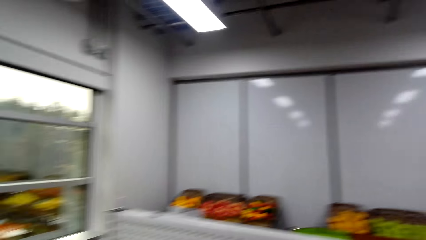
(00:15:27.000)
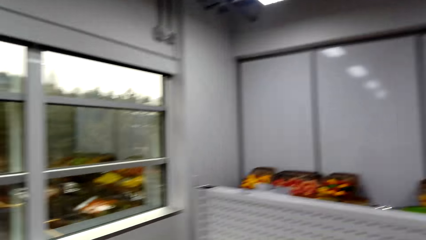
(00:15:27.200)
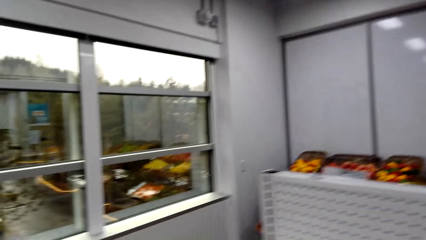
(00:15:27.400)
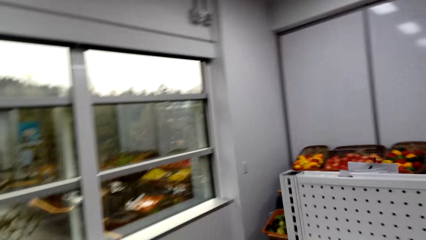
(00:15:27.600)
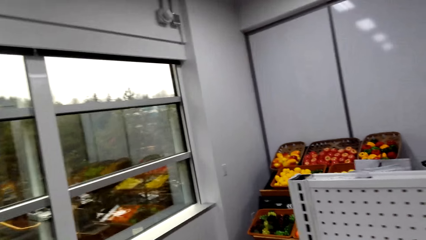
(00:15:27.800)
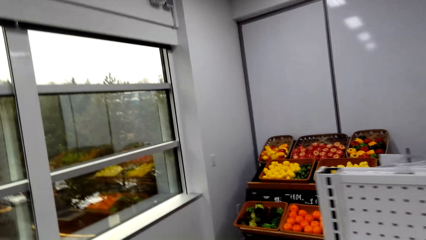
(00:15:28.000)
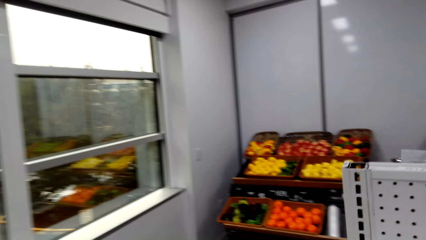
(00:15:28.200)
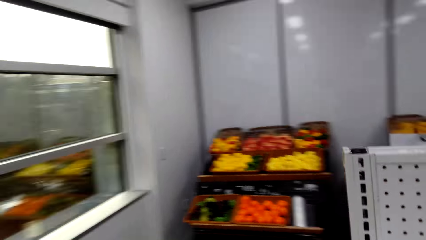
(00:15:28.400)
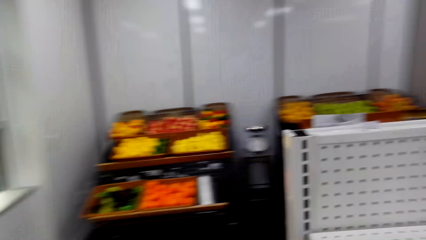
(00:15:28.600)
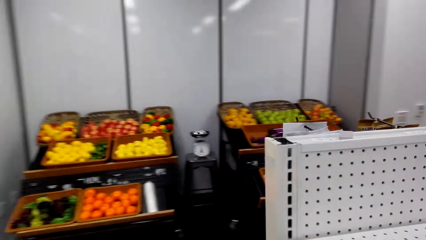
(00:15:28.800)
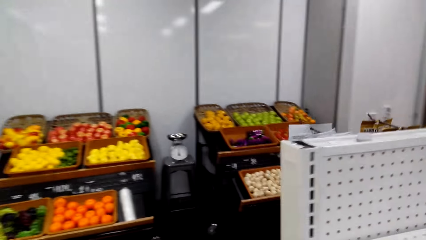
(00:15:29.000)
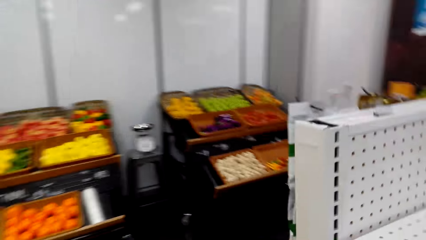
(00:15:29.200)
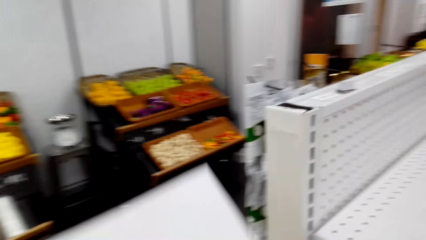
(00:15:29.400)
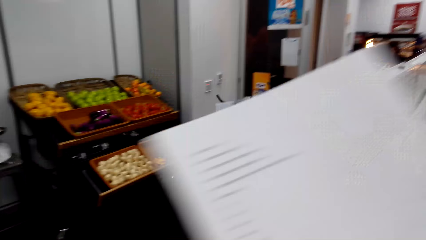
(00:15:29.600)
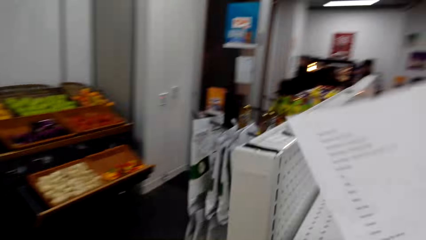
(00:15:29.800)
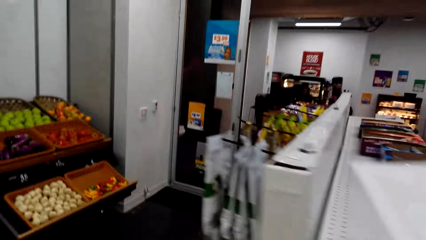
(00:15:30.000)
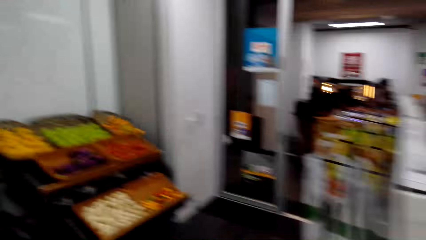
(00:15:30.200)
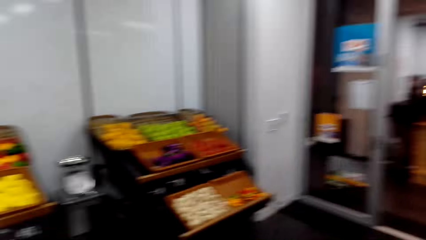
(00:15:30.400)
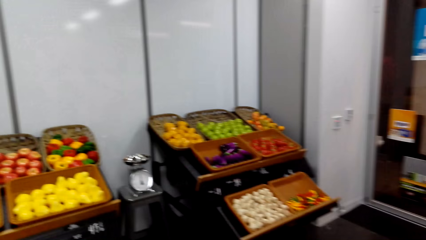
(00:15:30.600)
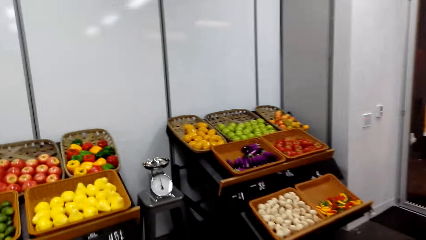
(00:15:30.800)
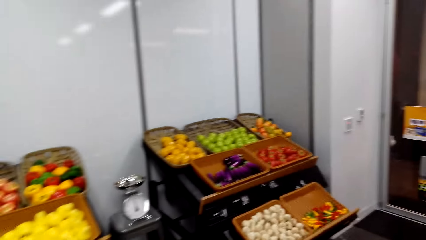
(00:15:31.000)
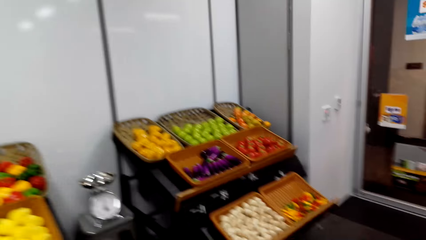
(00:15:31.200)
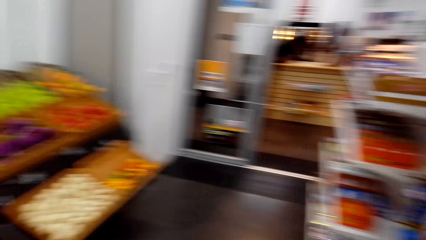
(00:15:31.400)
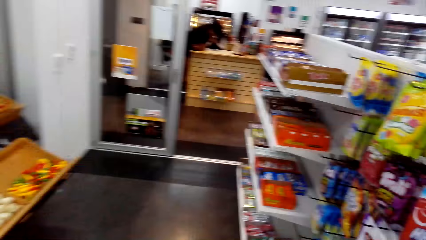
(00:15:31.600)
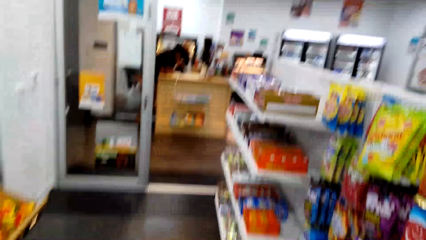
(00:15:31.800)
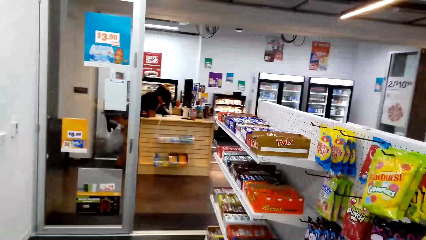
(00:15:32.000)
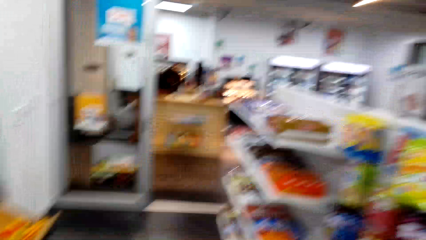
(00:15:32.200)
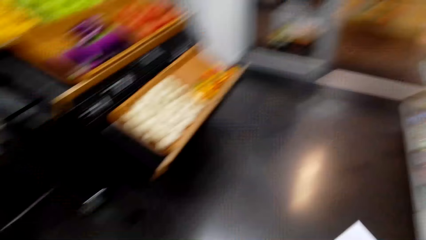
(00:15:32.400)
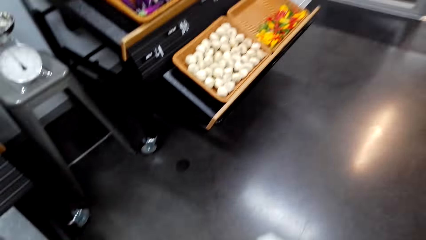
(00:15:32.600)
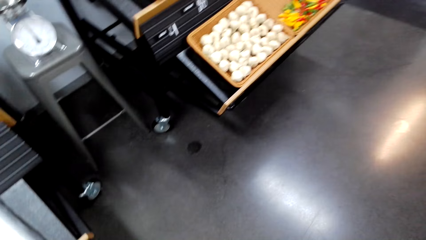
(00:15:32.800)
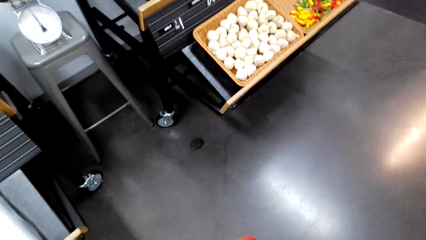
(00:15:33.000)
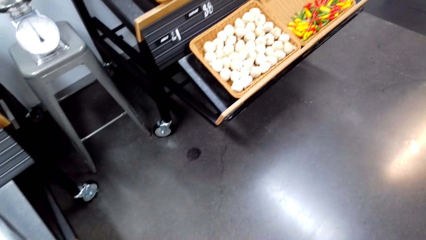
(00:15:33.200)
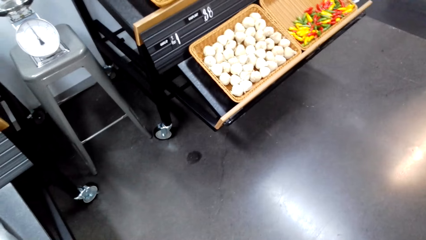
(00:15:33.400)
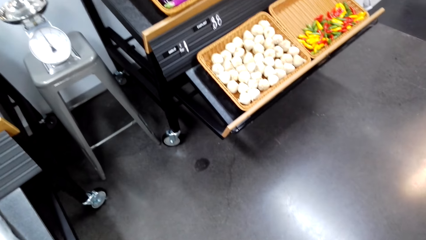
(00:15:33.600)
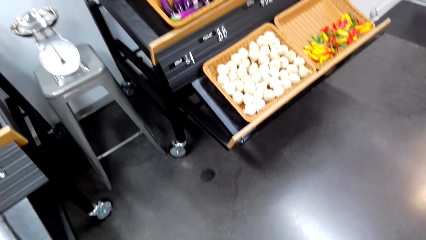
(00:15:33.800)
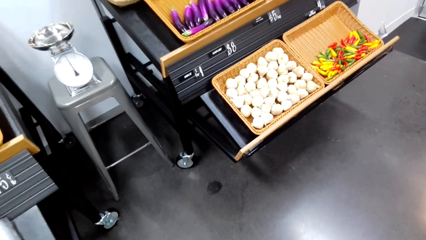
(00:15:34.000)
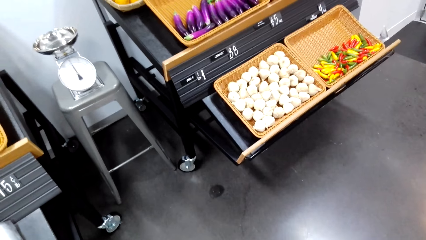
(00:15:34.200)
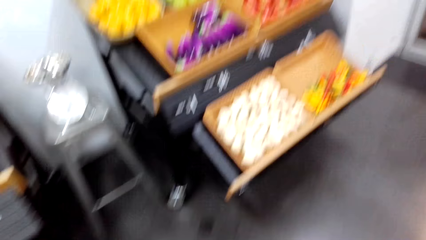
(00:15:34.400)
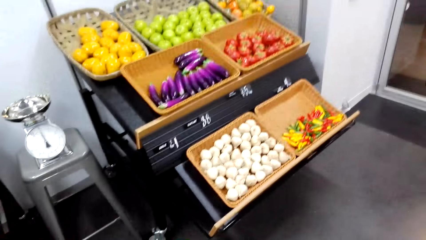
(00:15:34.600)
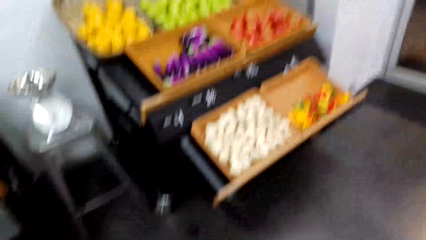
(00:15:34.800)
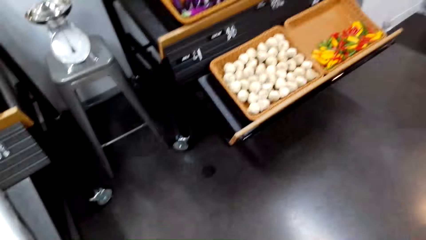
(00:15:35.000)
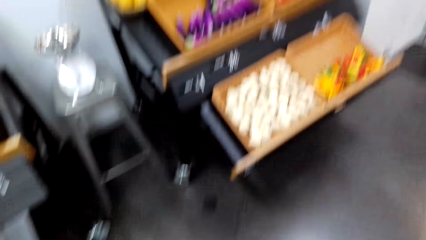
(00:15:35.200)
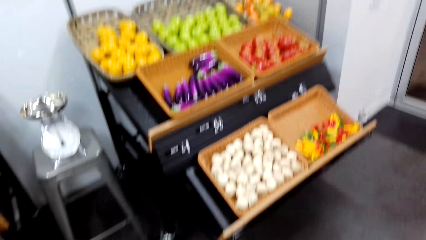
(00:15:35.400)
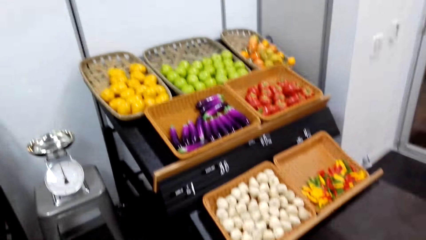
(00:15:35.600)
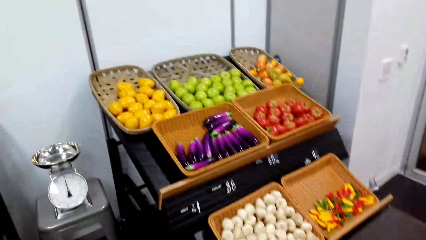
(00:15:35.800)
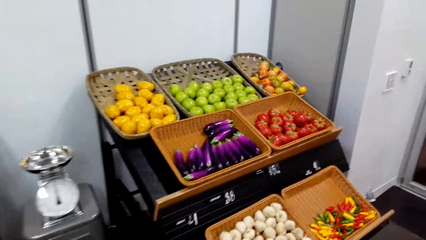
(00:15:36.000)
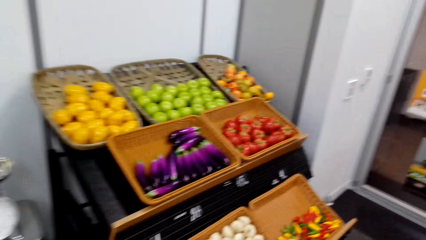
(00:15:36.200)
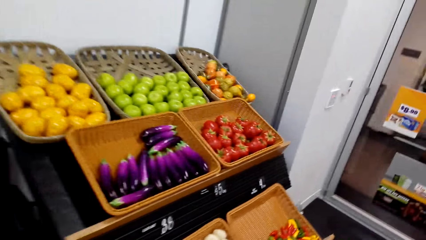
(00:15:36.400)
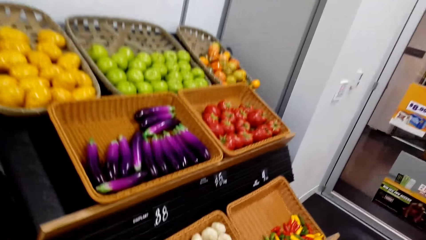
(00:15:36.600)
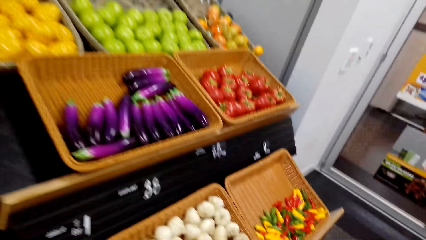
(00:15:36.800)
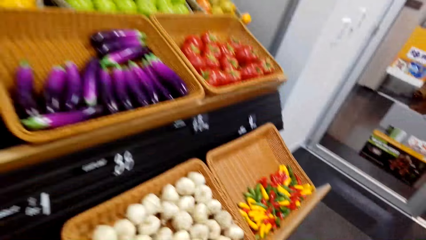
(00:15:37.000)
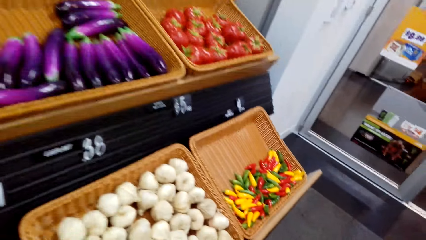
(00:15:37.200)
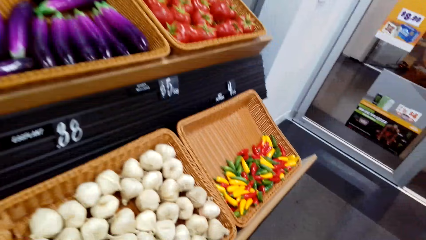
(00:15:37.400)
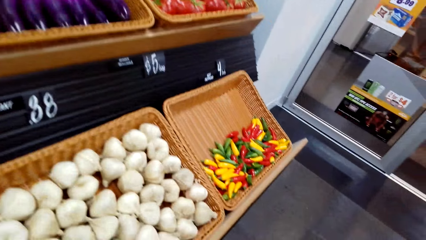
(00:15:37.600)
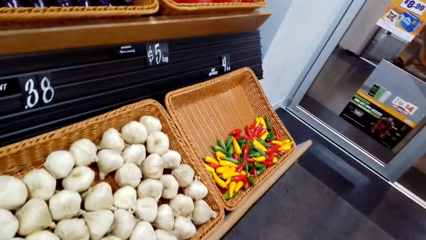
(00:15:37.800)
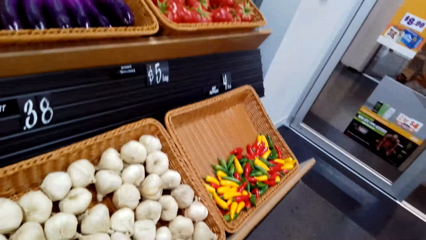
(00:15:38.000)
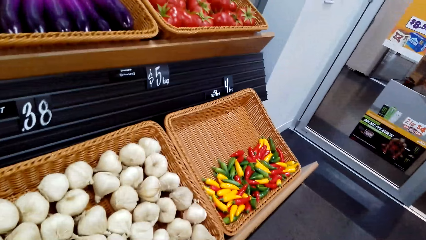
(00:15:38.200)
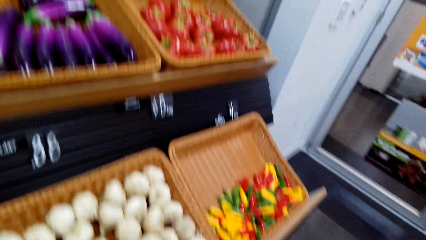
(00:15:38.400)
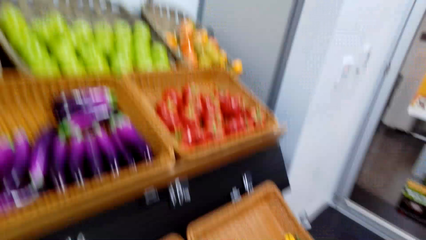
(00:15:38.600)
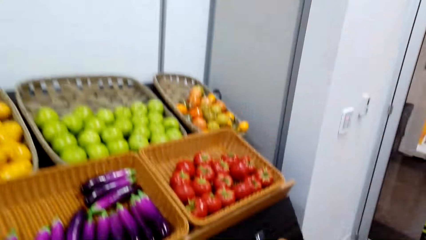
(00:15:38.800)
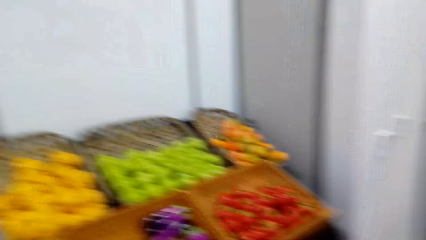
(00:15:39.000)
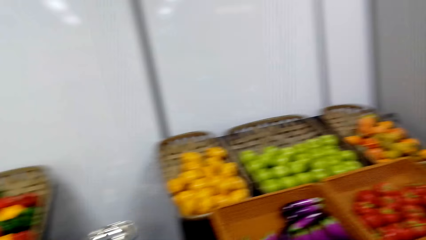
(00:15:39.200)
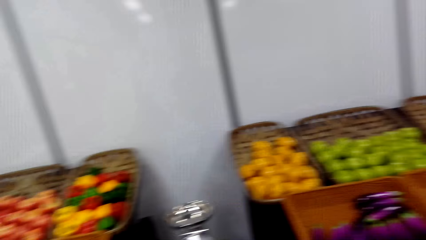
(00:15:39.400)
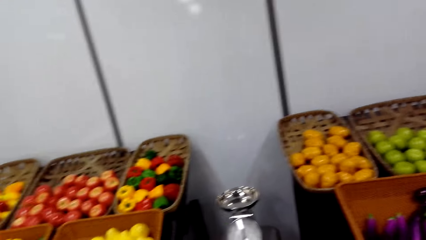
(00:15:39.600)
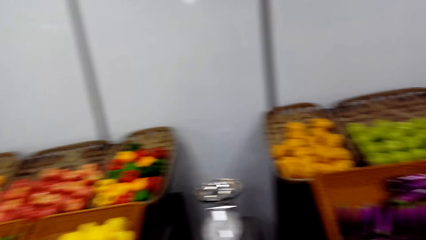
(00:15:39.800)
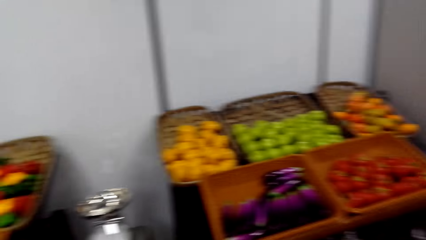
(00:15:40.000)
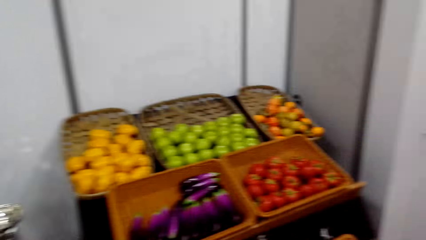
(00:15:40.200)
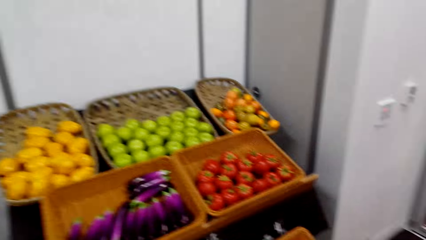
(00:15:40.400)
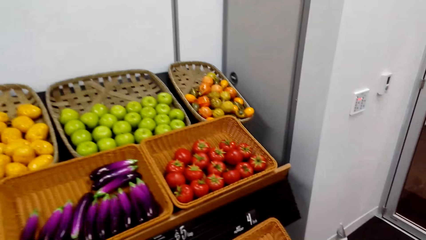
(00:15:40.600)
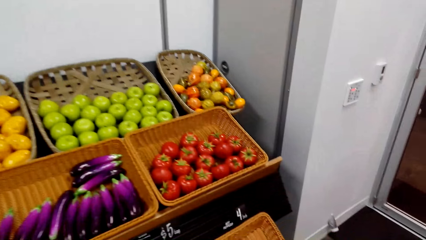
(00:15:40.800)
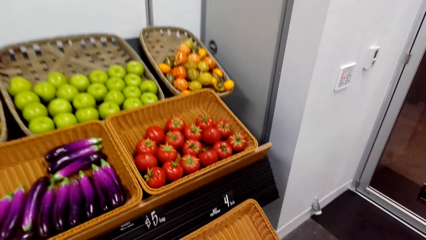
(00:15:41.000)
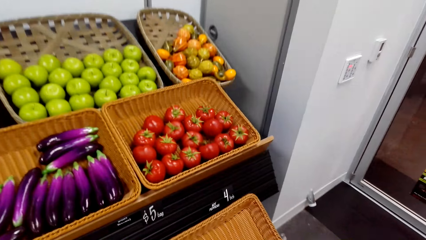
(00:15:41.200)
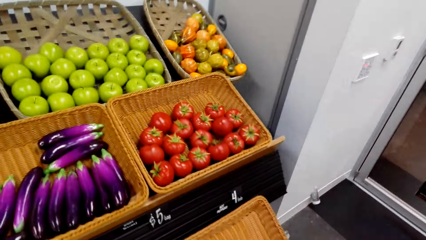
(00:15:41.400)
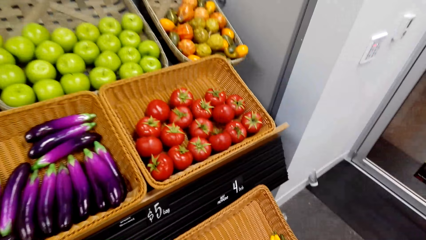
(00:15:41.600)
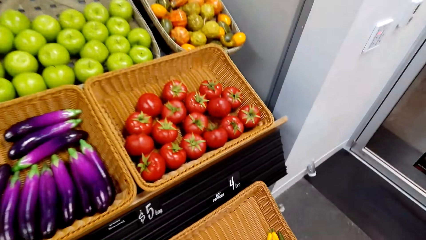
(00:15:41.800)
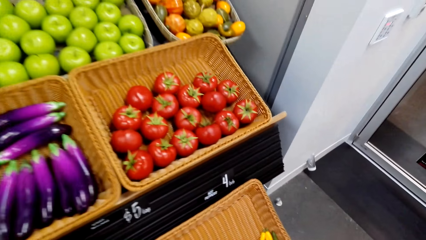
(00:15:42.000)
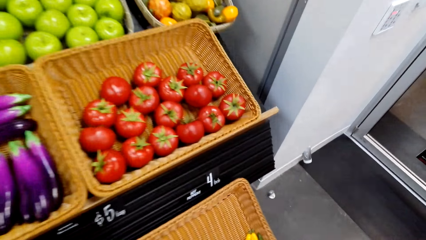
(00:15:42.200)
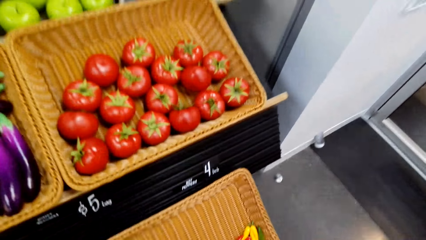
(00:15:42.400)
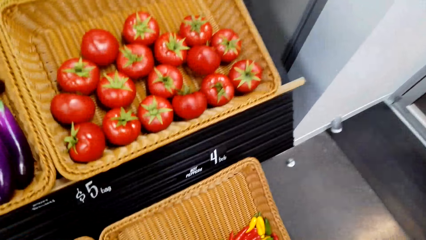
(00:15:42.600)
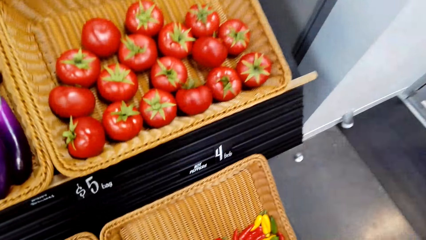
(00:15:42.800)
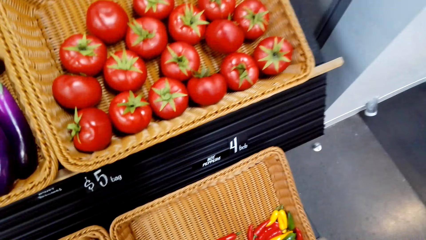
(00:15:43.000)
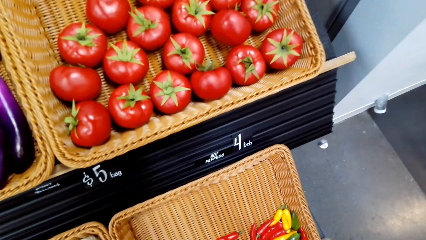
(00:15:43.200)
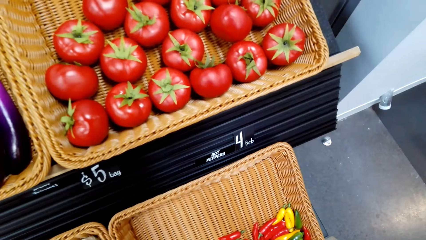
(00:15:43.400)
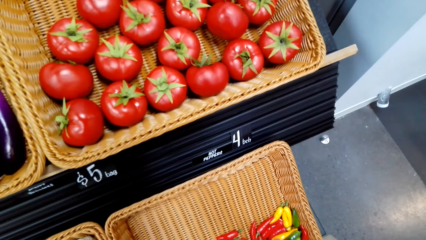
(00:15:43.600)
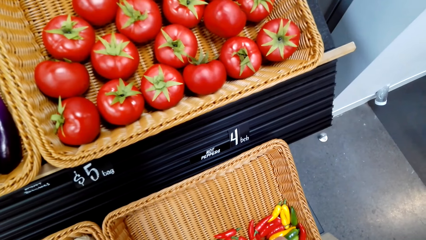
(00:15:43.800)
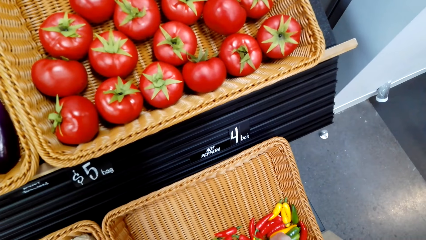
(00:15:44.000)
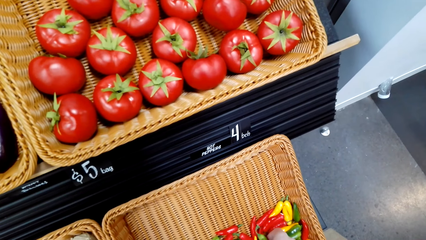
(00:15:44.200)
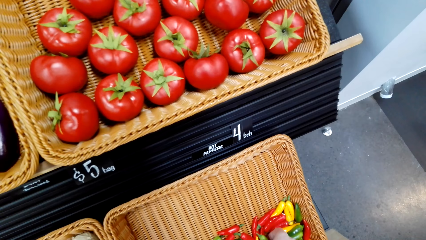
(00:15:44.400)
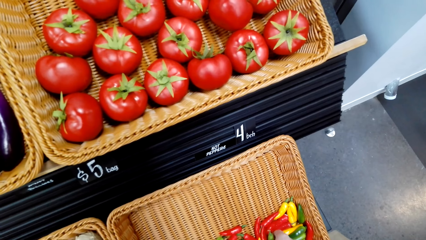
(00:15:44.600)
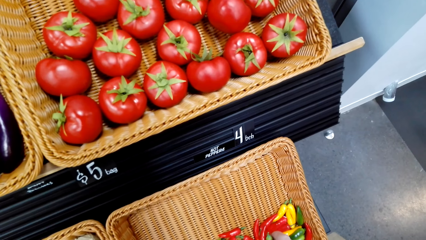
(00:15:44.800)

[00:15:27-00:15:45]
The camera wearer walks across the store. They pick up paper. They pick up the chilli pepper.
